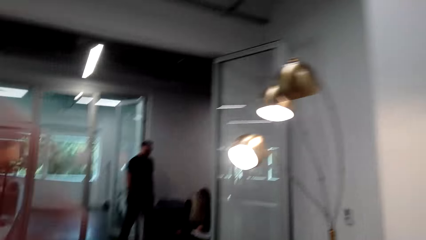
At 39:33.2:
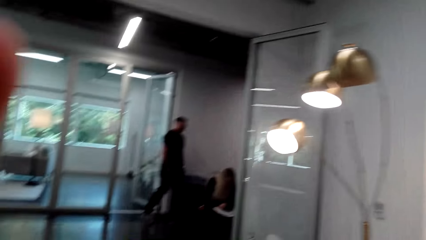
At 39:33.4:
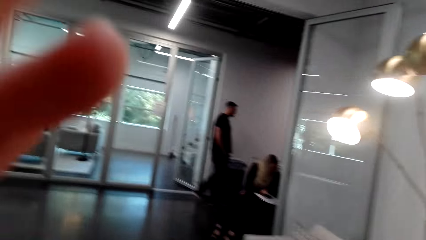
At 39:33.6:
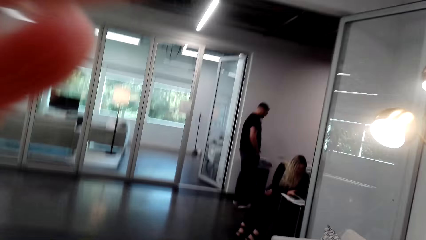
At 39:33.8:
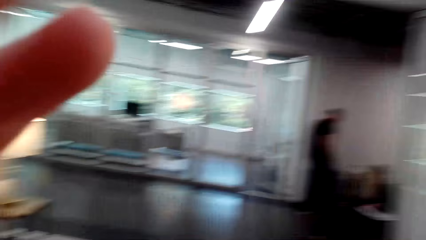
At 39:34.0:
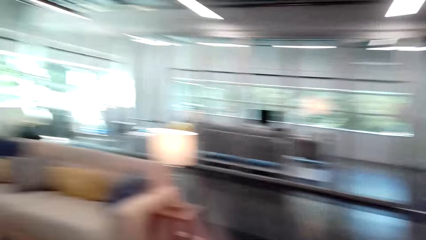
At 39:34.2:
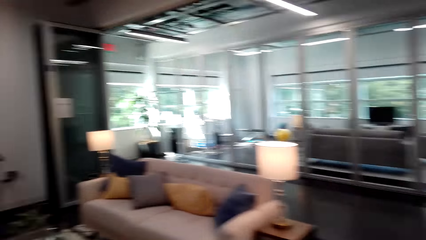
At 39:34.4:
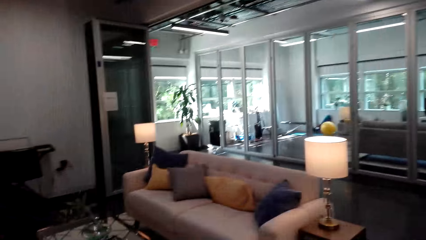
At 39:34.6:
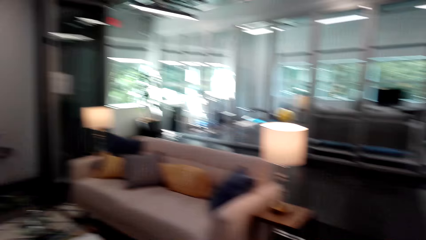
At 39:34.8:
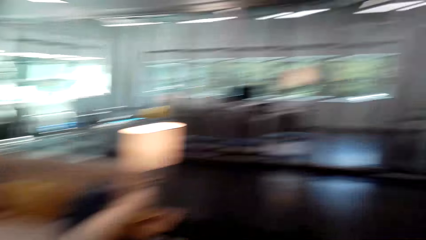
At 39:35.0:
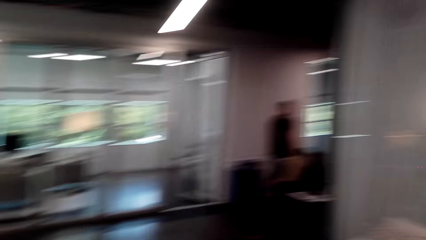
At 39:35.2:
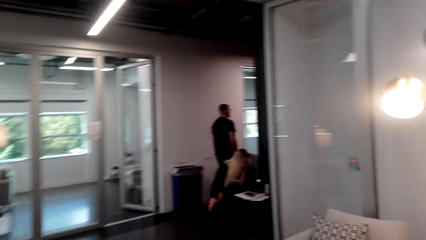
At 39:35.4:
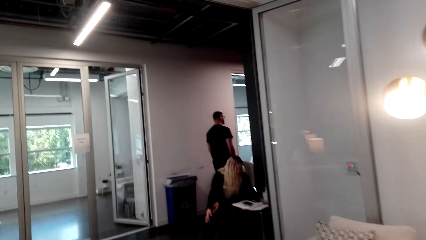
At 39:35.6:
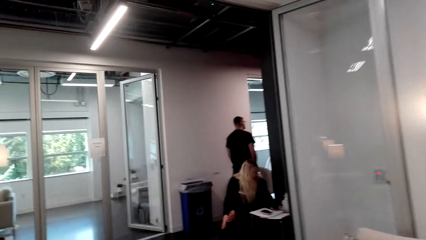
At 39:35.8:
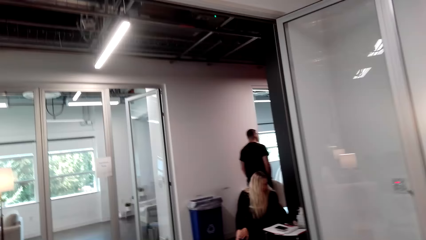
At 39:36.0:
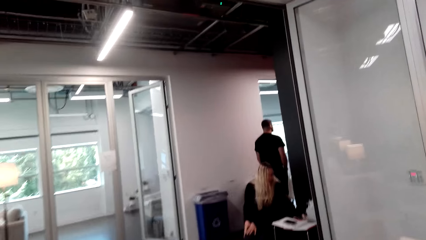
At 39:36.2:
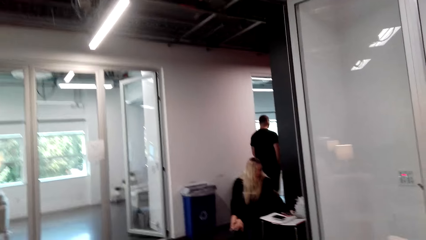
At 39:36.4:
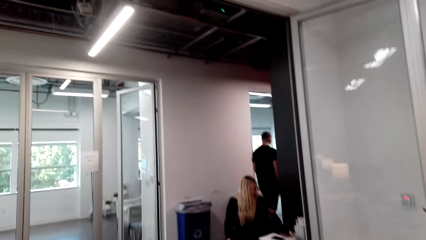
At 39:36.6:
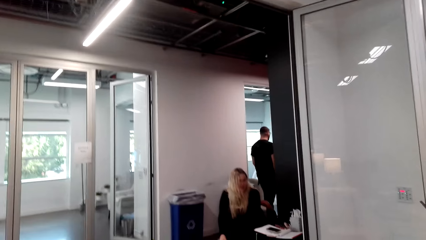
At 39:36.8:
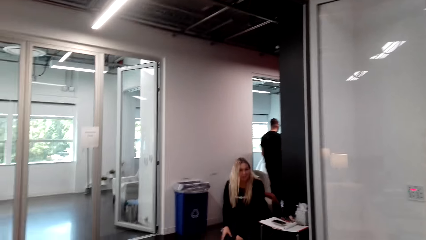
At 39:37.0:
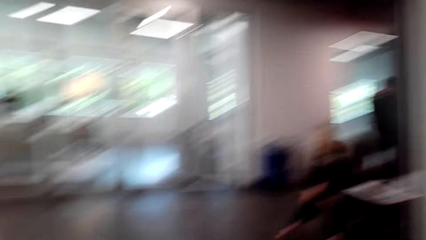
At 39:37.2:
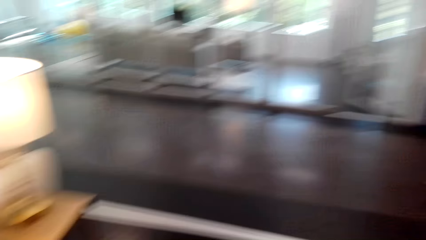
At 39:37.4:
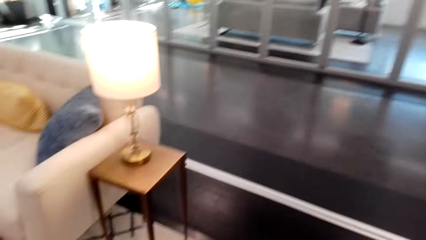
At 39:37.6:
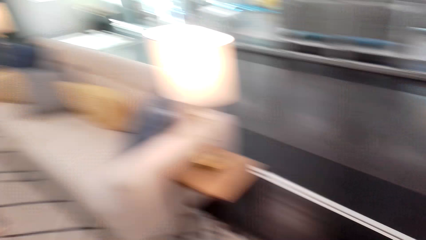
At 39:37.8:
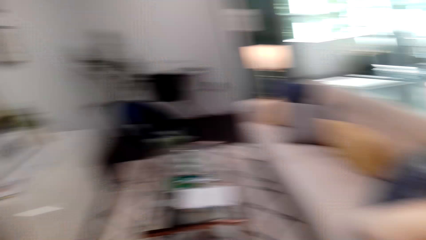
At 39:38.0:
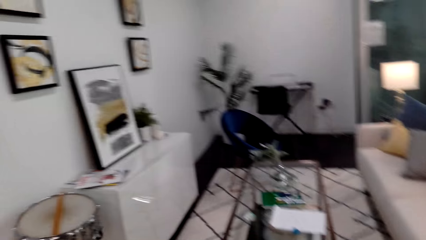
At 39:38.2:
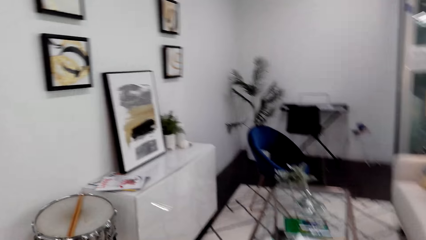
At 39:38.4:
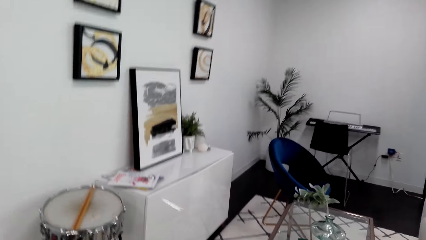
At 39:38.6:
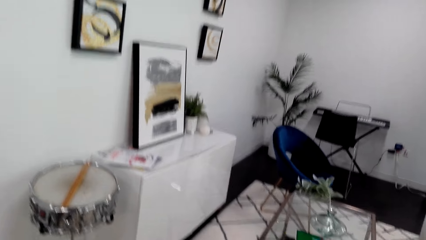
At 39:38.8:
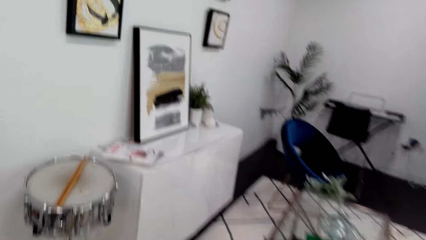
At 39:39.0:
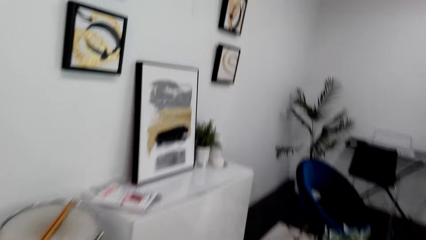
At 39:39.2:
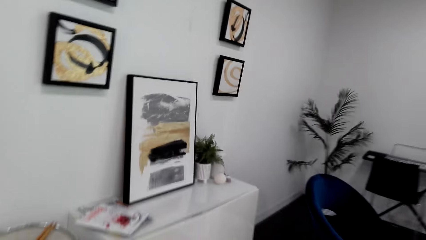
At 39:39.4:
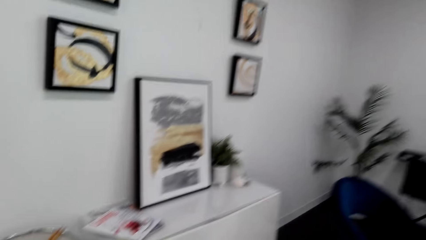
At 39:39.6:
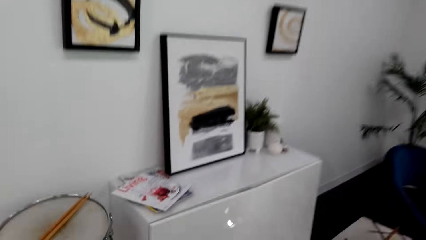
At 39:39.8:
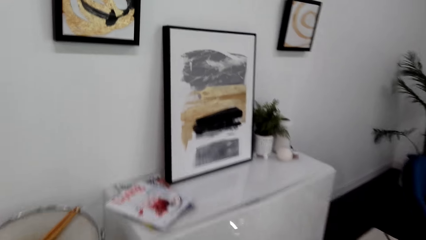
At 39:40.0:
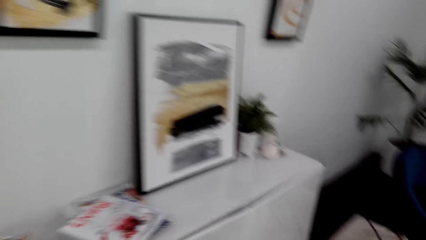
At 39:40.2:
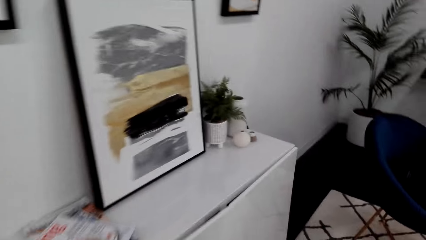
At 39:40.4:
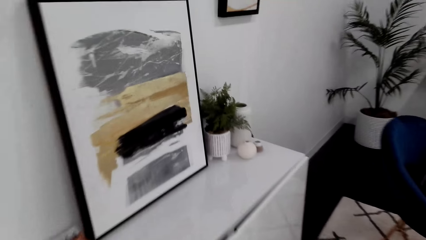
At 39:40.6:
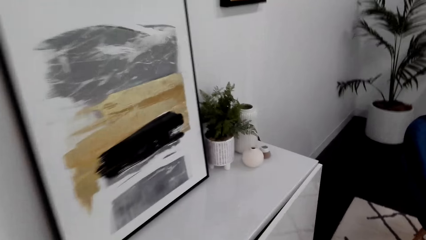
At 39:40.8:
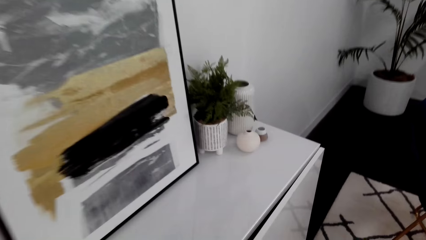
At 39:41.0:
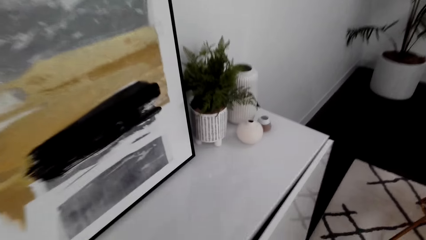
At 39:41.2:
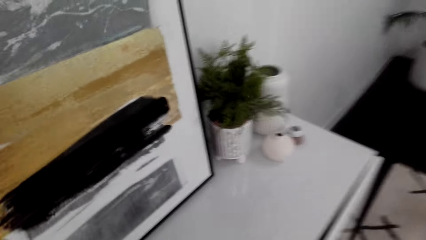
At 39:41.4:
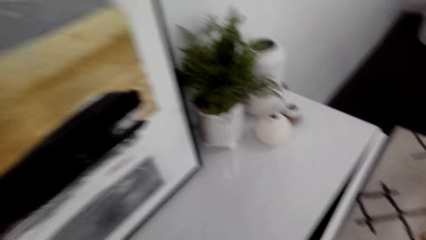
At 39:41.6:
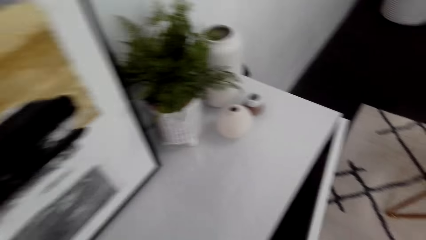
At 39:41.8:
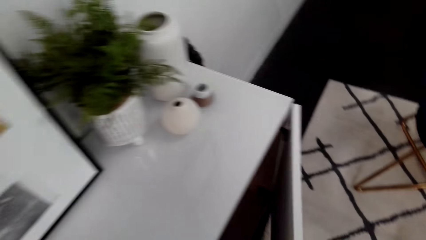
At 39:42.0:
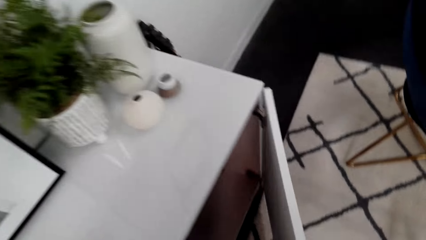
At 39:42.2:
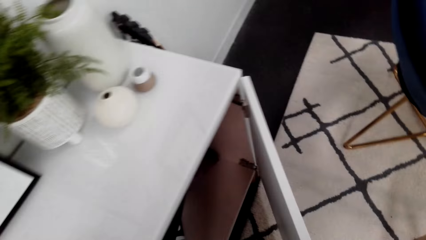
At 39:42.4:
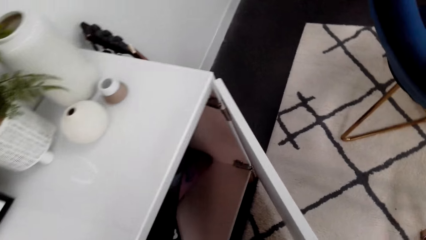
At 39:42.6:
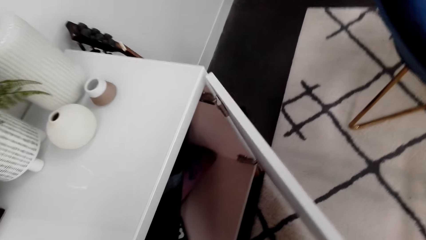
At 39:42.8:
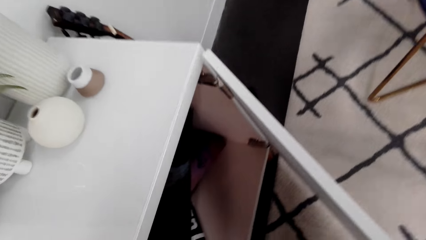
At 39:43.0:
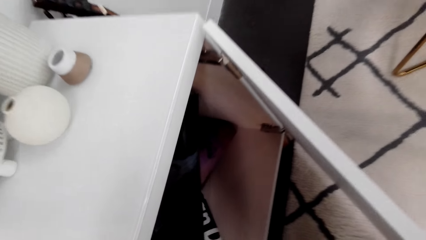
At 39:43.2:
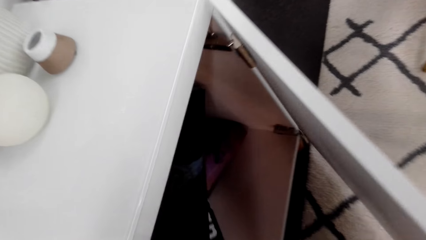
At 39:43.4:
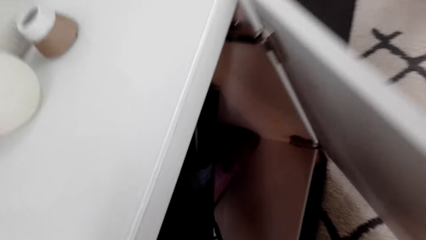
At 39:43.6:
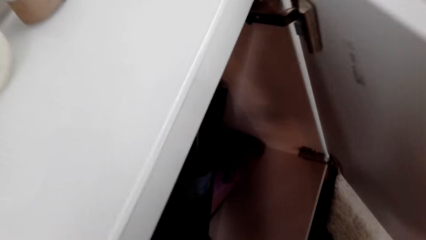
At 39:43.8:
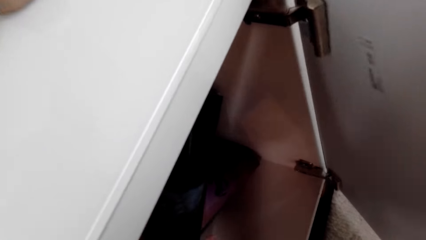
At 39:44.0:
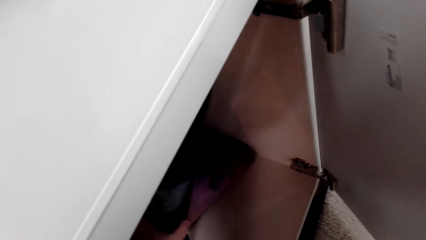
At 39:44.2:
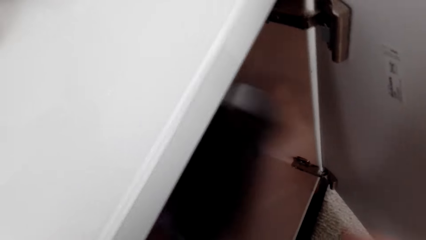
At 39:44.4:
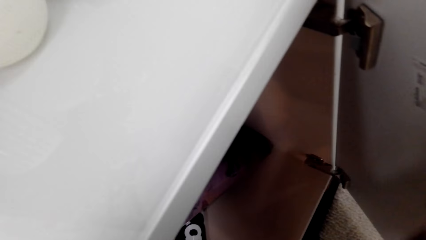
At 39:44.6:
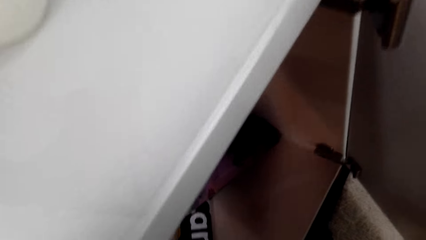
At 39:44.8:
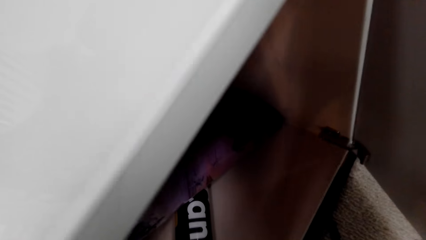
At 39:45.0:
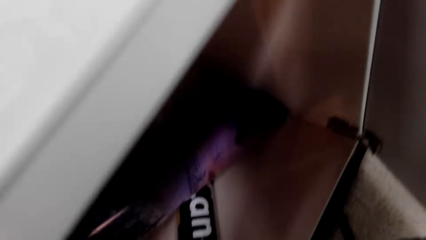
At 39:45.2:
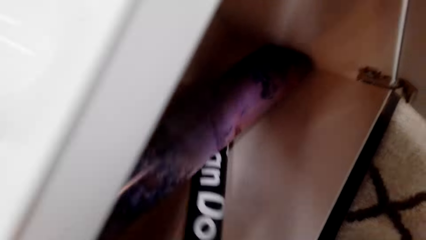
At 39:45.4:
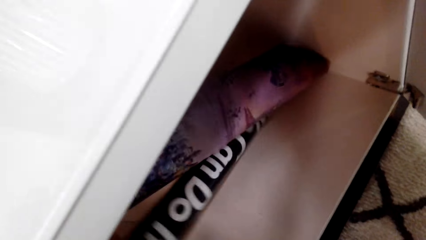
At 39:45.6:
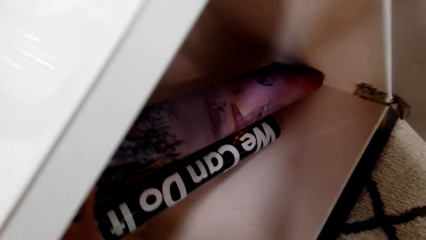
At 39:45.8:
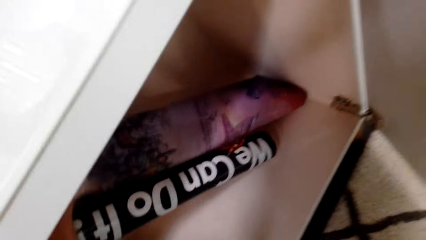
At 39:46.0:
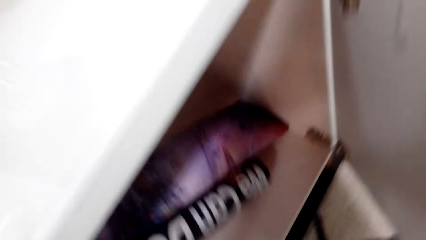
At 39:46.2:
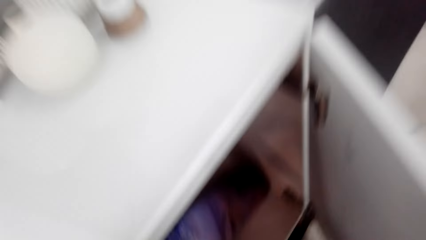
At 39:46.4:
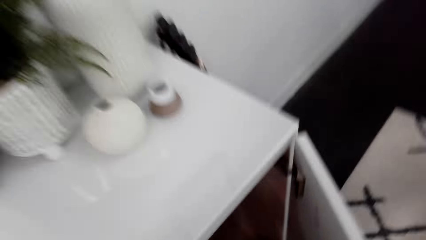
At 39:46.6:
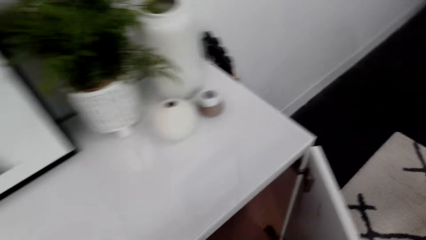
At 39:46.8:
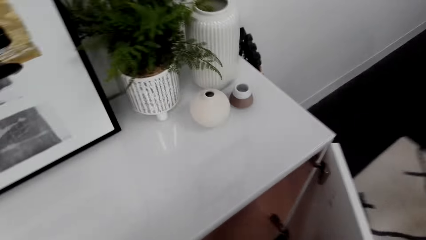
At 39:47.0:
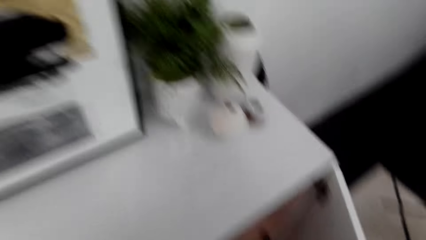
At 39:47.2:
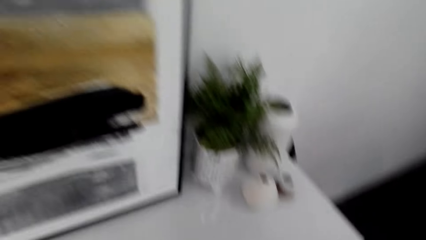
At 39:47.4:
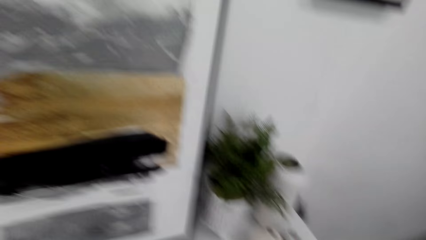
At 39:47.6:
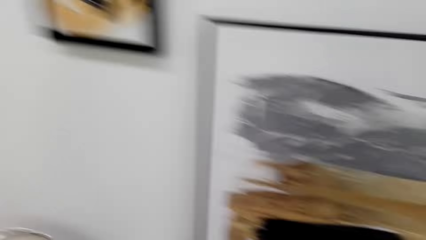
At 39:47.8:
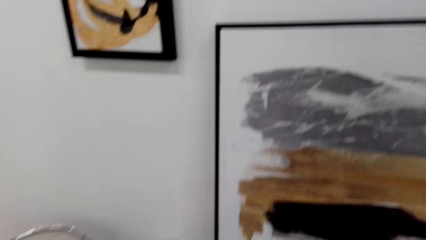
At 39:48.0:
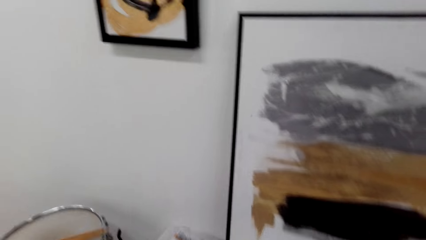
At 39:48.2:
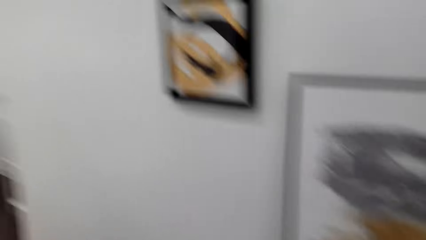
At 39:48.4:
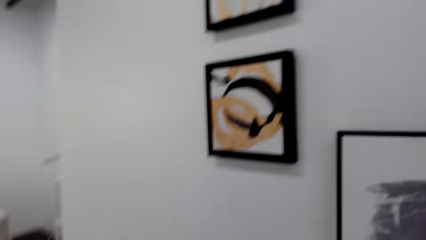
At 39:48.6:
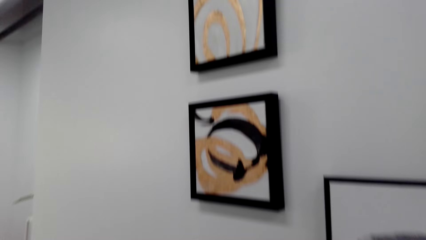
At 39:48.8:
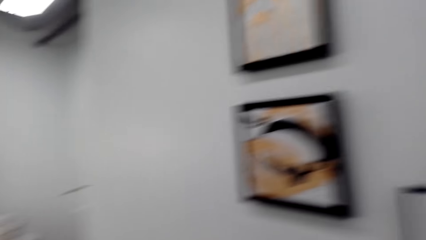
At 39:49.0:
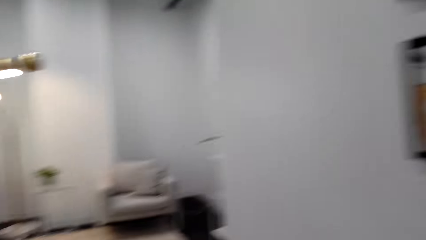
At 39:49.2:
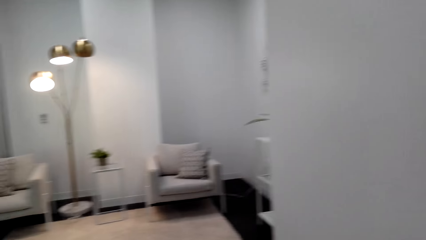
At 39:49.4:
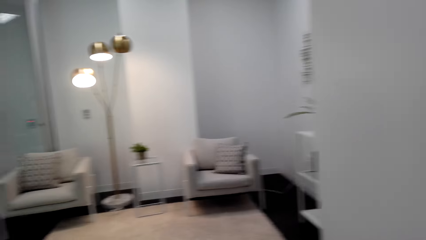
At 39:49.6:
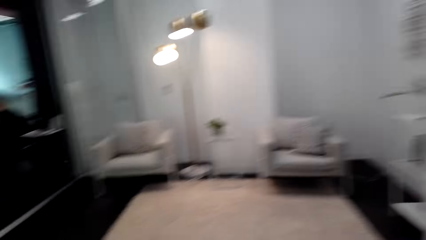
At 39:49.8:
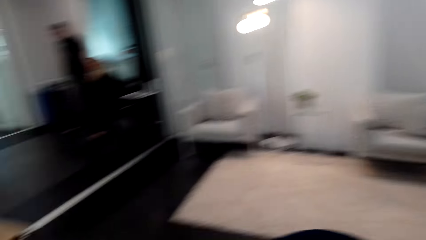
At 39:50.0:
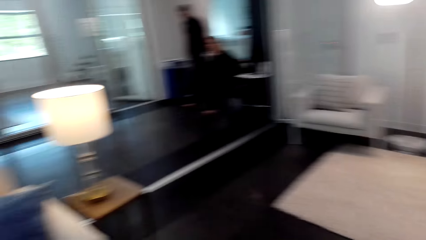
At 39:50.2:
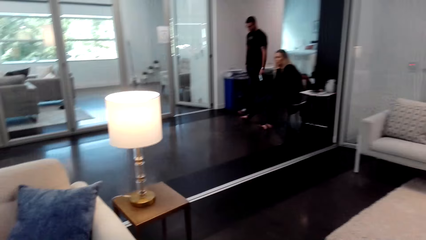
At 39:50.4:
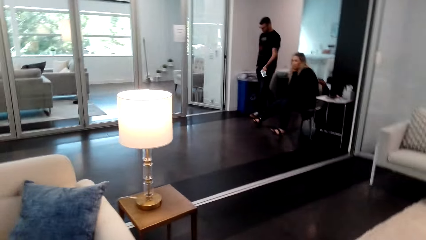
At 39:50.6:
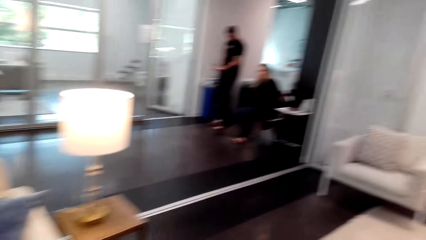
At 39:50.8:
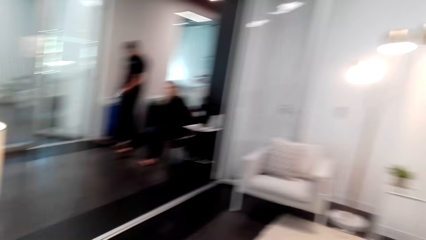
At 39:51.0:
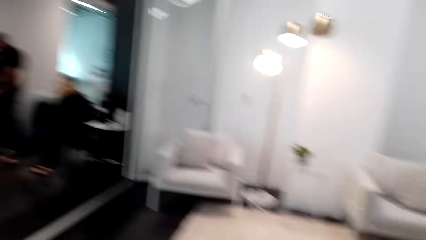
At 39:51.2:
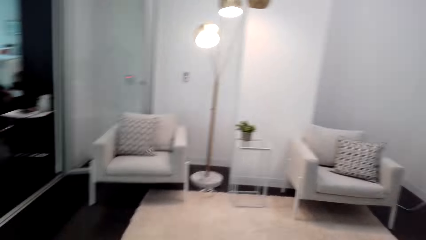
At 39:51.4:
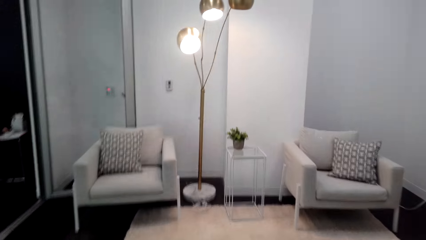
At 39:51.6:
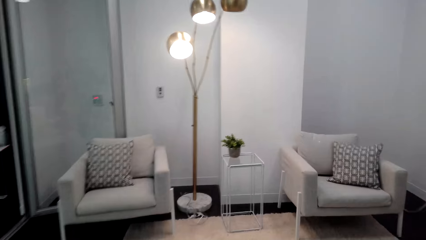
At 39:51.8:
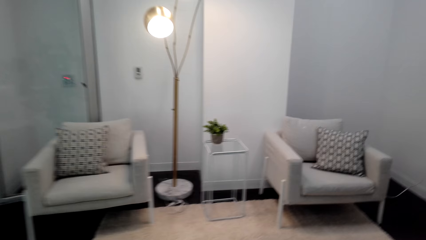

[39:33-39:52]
The camera wearer adjusts the camera. She lifts her hand up. She walks in the house. She opens the cabinet. She pulls a sheet of artwork from the cabinet. She pulls a sheet of artwork from the cabinet again. She walks in the house.
